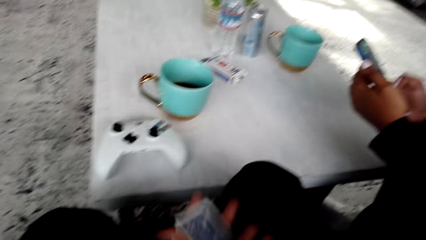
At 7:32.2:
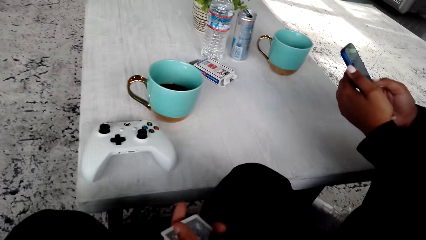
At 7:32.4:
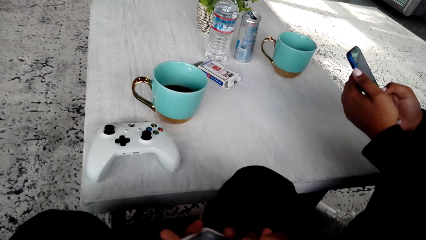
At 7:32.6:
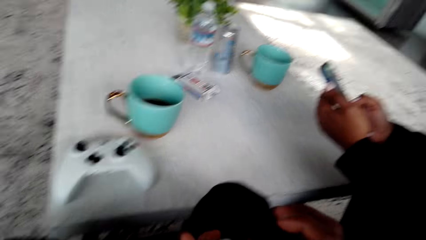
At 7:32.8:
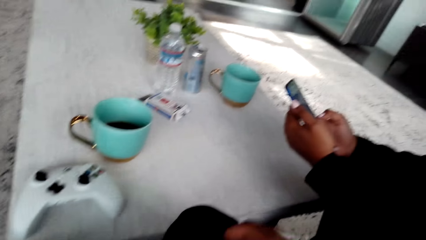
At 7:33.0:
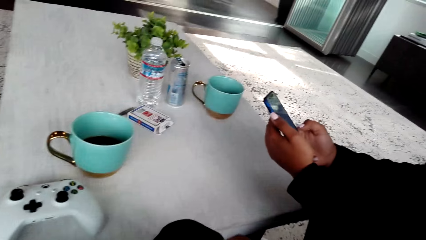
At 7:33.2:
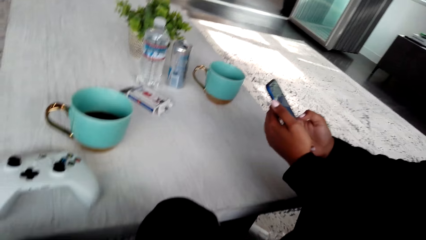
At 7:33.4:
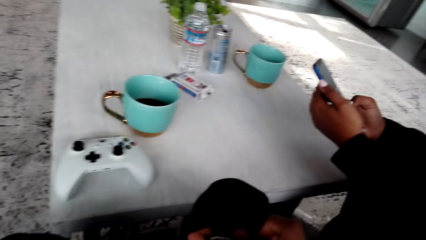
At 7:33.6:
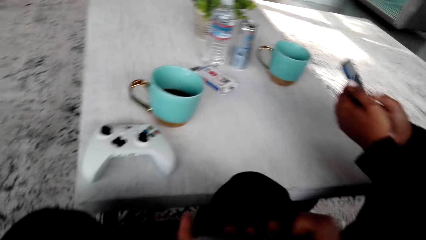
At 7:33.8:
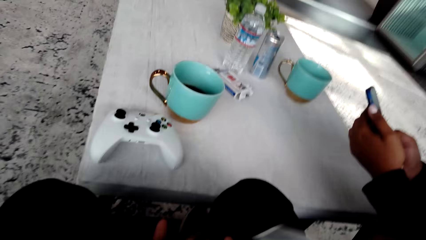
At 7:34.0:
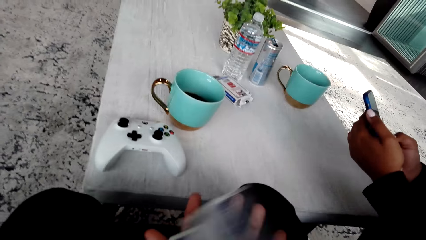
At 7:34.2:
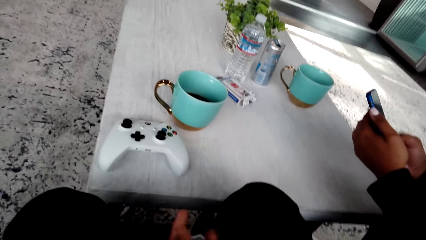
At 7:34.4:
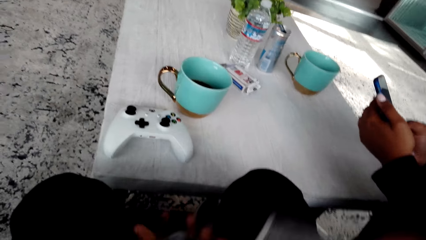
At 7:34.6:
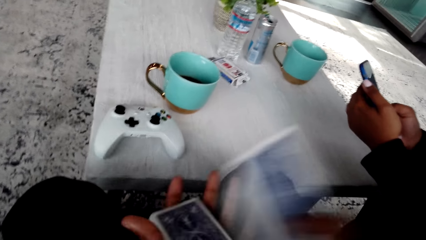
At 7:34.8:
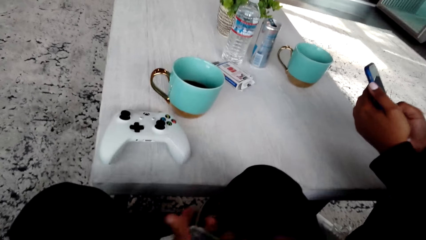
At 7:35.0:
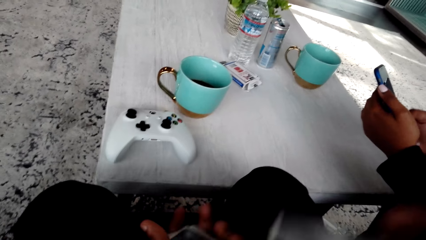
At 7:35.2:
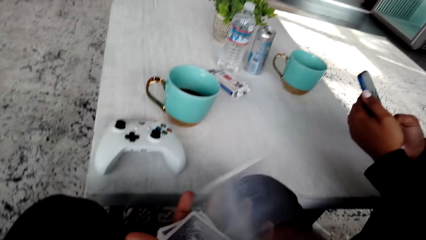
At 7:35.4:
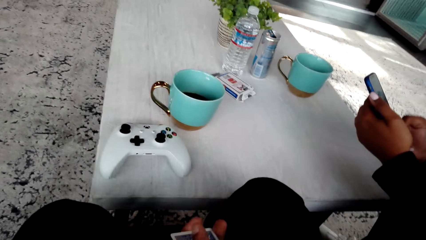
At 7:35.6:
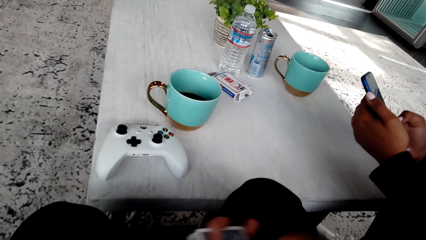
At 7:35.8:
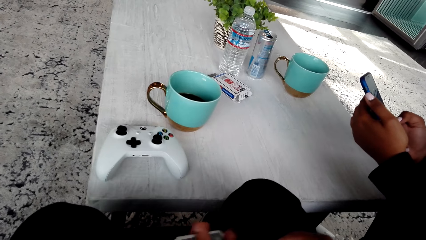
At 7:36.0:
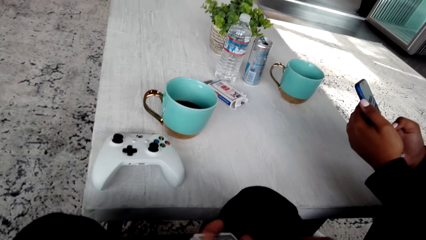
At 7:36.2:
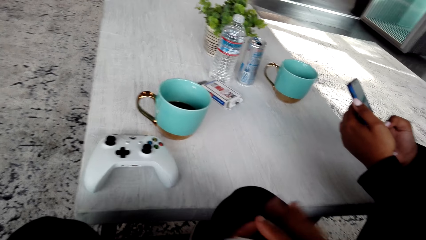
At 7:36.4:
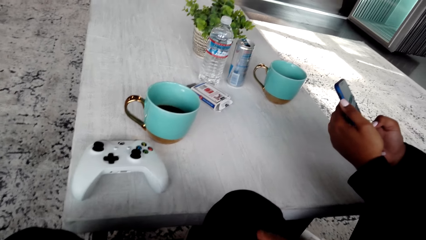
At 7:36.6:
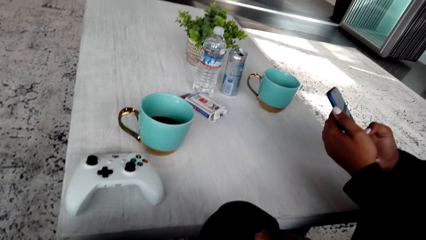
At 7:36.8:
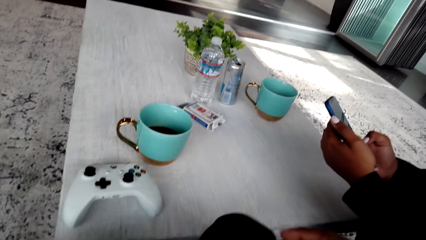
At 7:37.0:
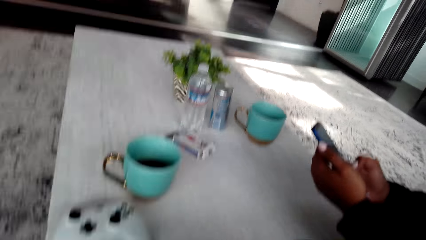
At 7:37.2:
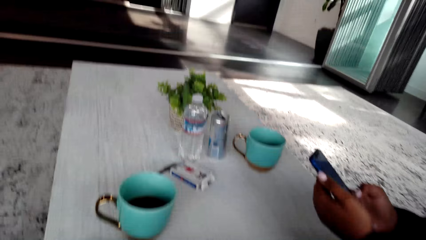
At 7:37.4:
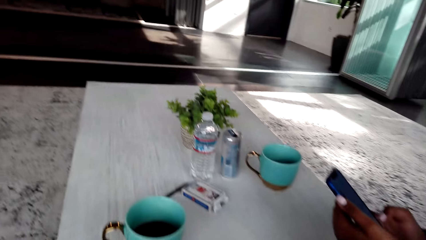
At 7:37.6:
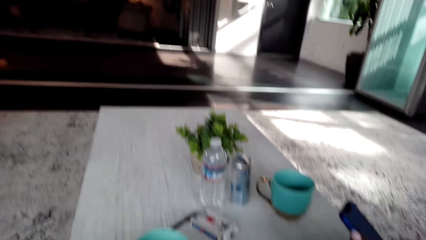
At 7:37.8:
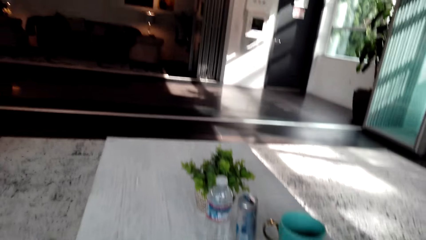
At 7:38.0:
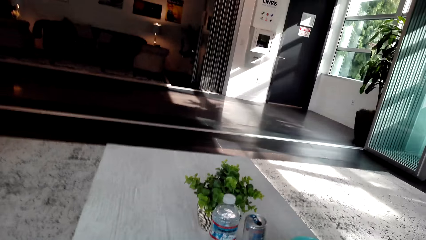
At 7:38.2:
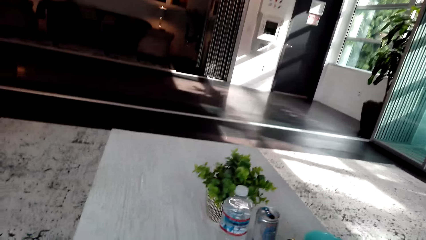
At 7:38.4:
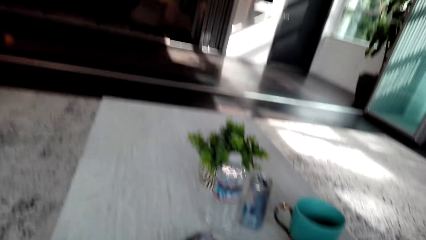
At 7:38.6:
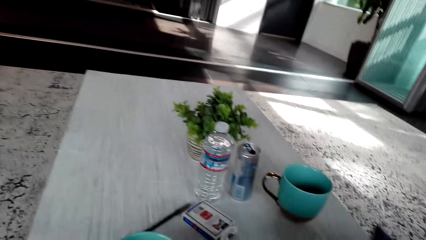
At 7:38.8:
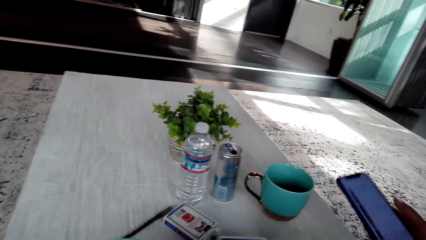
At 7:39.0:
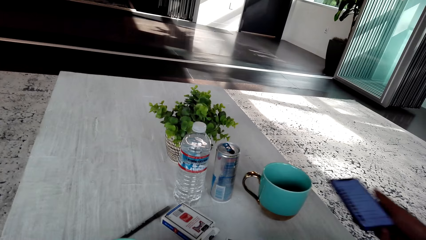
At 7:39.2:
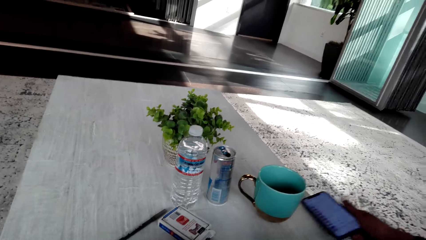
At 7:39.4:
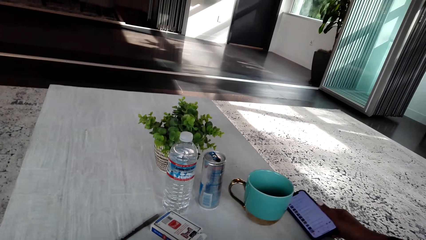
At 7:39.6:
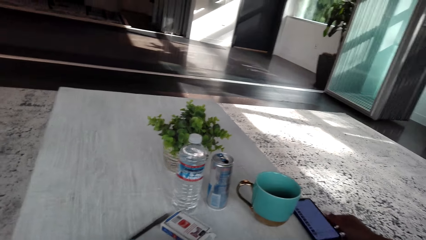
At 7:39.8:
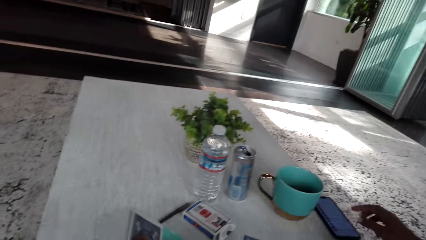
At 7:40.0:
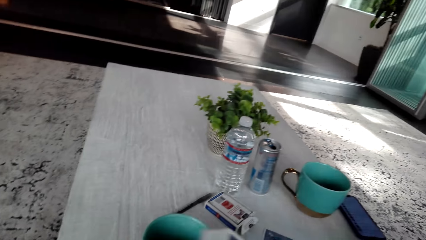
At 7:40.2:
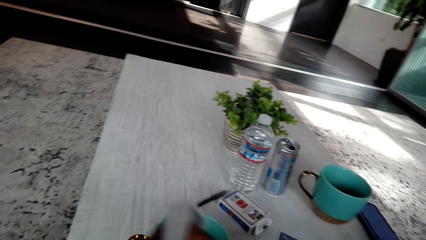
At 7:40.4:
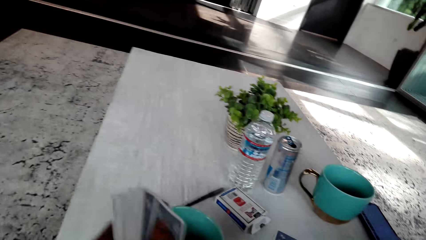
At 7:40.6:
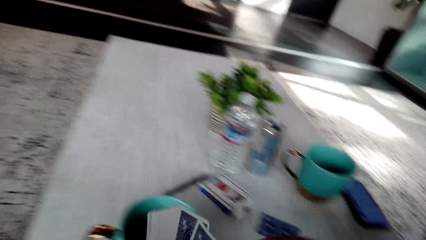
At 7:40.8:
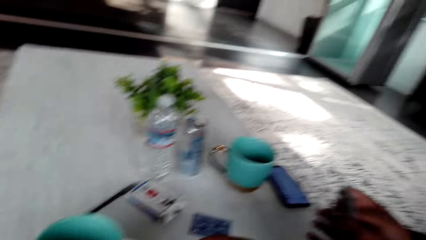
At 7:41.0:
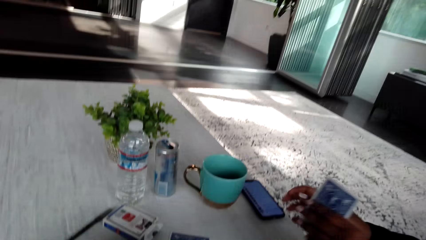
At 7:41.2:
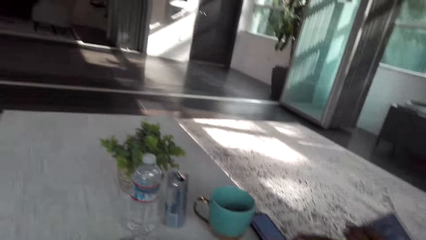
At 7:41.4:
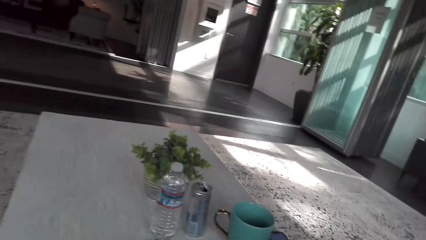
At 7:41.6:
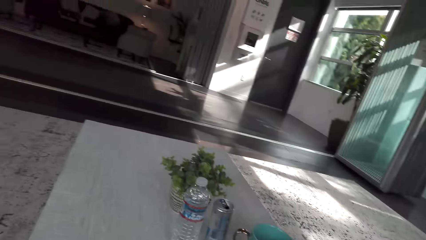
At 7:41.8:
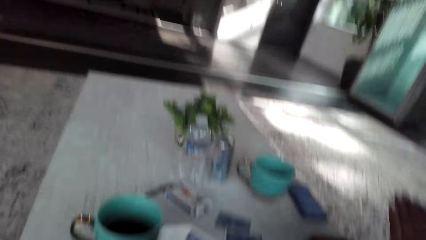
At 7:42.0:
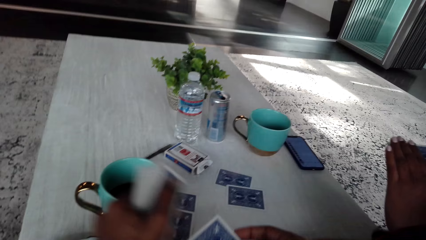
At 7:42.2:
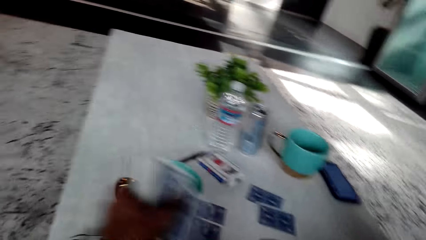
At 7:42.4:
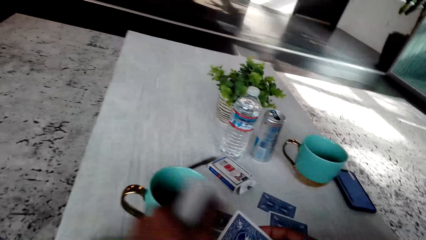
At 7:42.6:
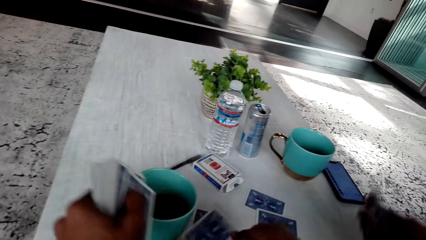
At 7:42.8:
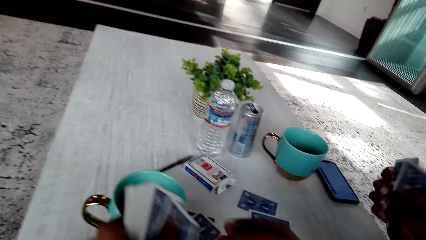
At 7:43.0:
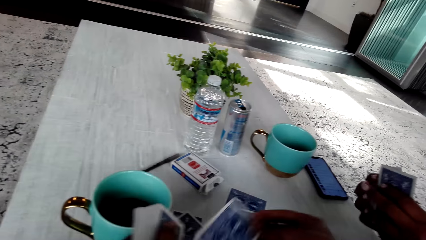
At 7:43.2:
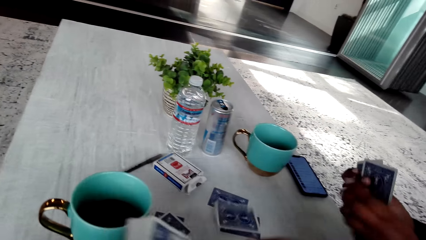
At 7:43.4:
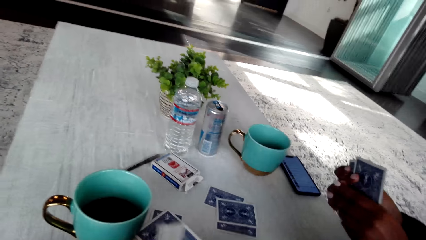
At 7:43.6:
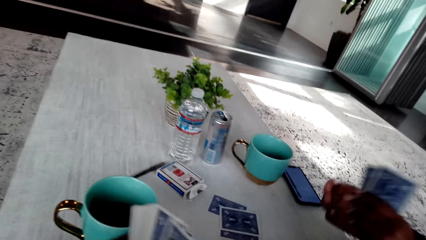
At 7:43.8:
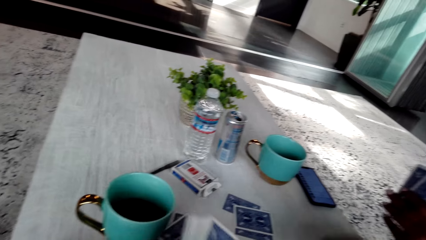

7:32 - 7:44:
The camera wearer shares the cards with the woman.

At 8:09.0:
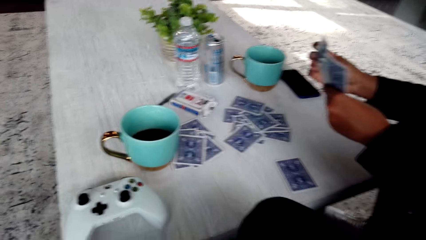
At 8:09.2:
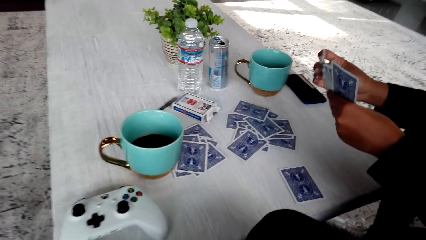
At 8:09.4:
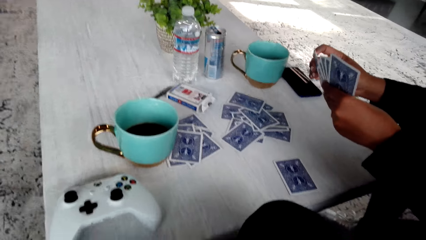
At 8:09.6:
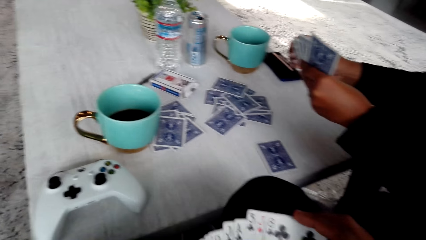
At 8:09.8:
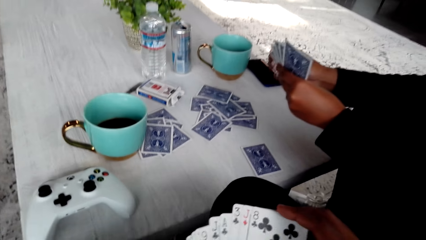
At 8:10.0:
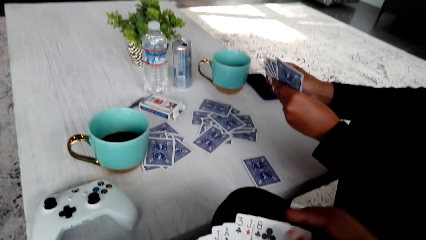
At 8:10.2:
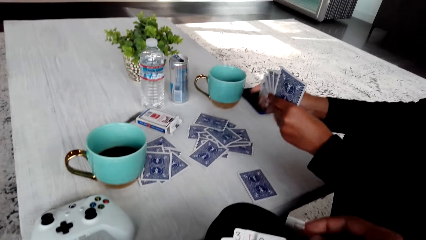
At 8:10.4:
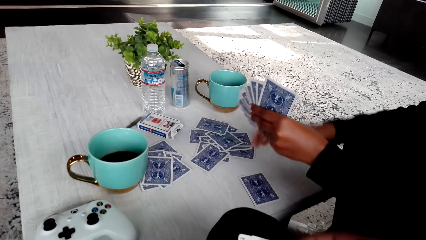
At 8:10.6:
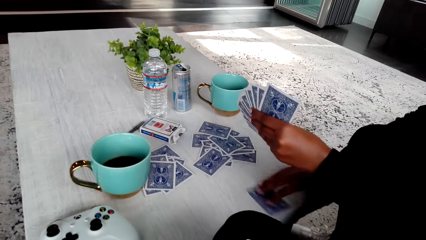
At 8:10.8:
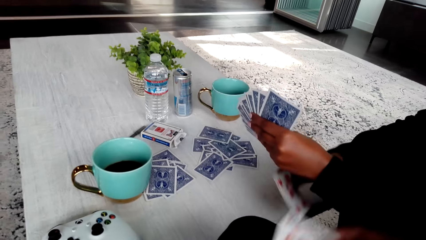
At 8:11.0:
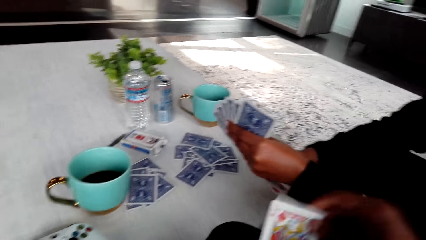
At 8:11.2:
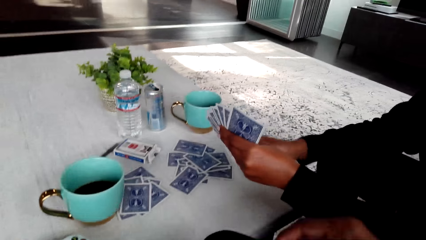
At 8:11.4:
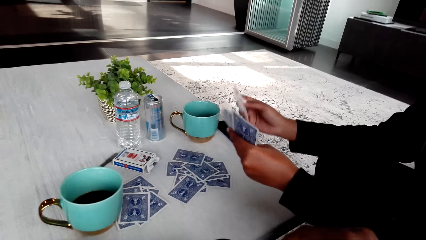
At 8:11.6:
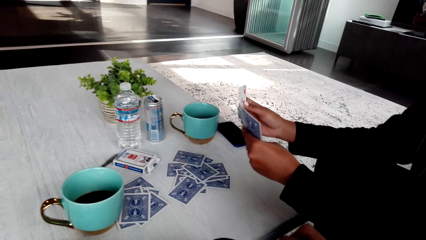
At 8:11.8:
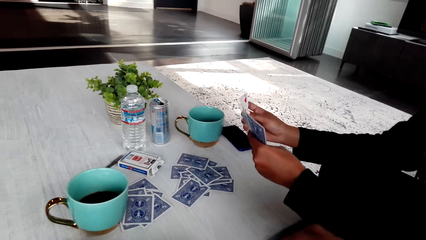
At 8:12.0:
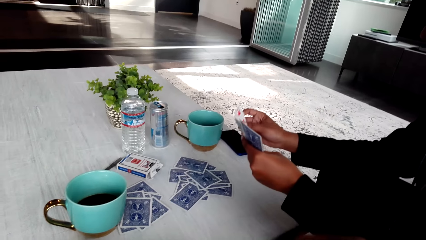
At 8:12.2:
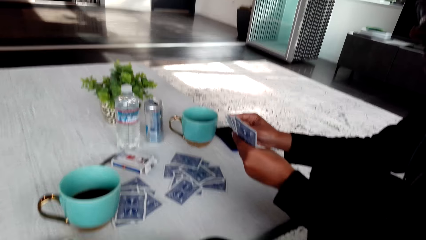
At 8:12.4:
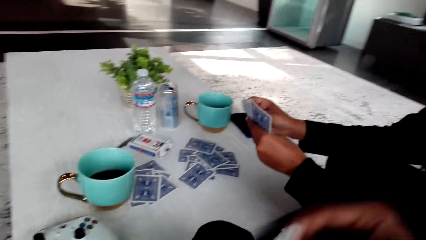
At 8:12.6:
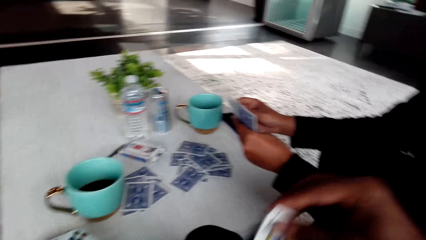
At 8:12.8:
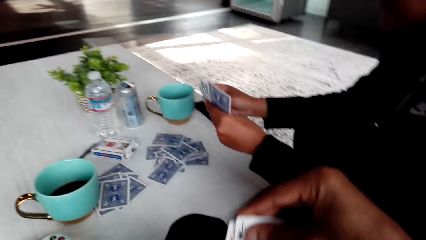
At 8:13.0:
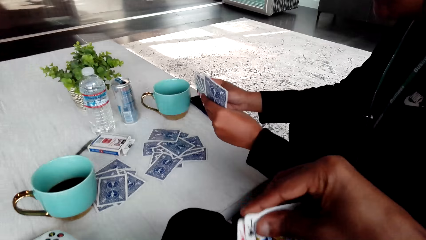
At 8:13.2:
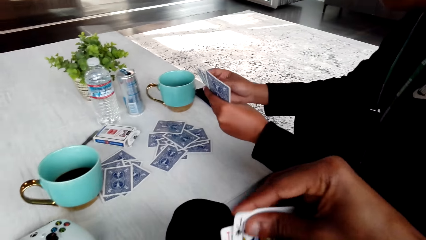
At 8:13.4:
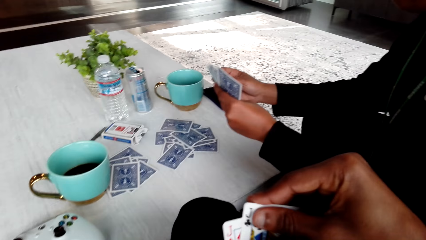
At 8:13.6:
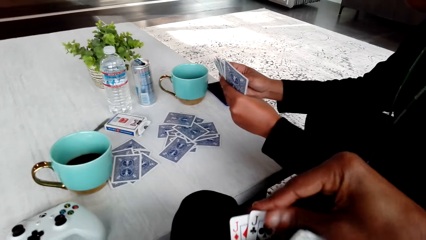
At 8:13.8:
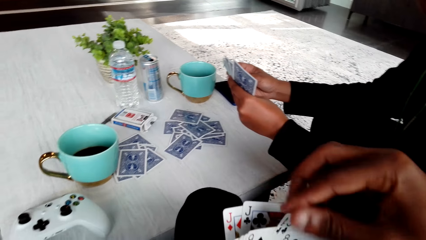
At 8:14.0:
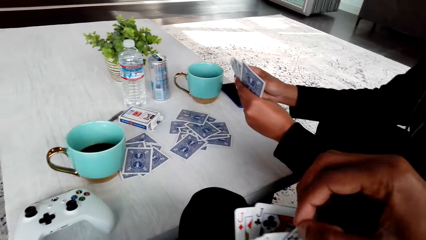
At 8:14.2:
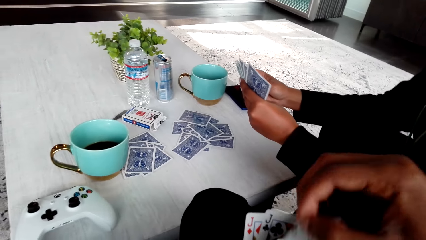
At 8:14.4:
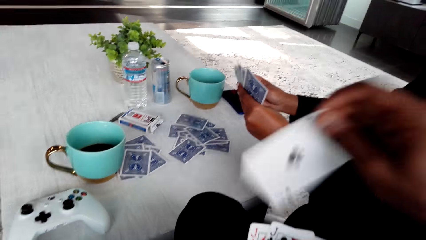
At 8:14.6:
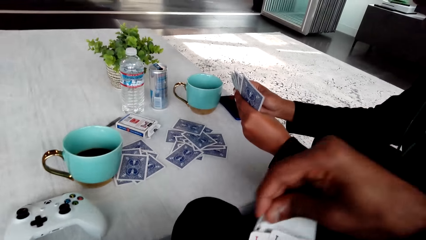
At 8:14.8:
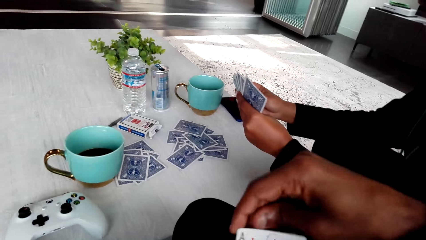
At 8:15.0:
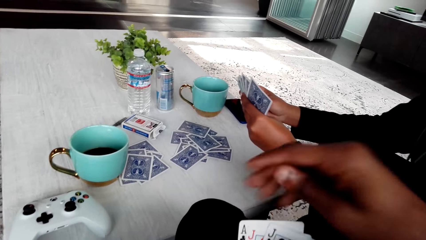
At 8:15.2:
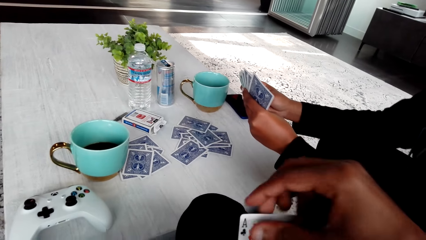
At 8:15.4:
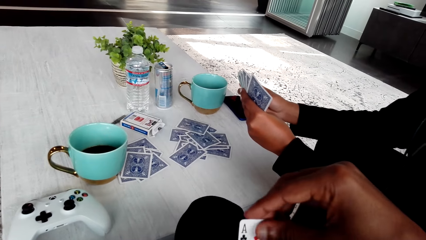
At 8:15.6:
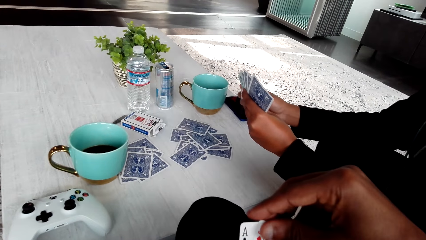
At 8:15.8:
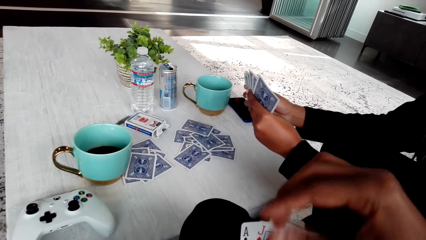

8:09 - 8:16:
A woman picks up a card. The camera wearer shuffles the cards. They arrange the cards.
